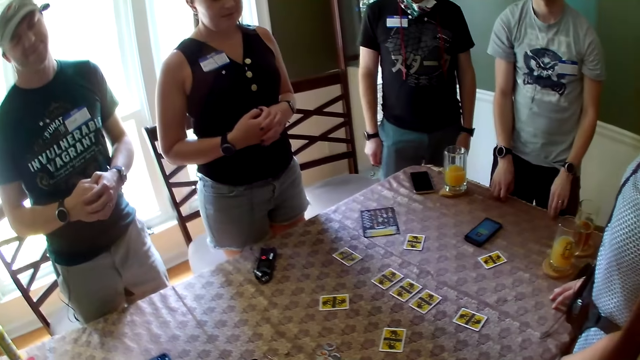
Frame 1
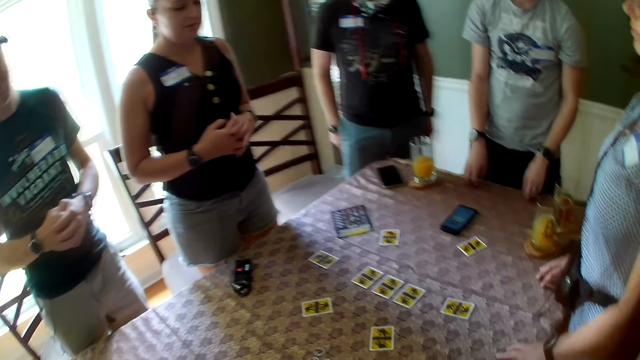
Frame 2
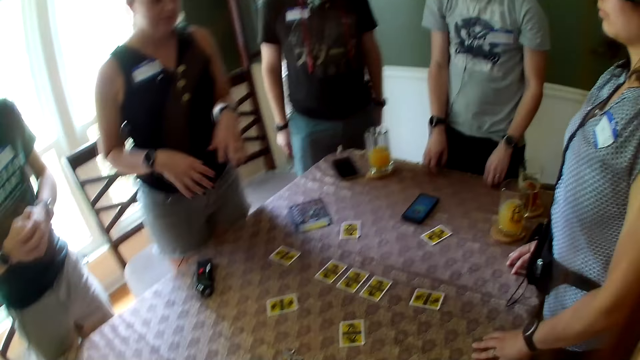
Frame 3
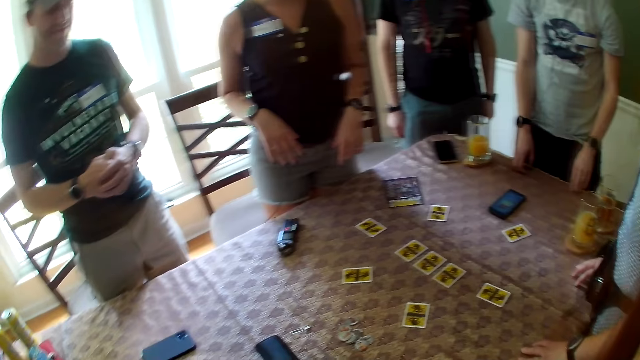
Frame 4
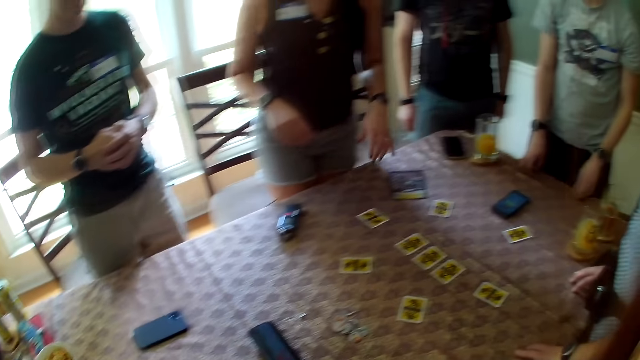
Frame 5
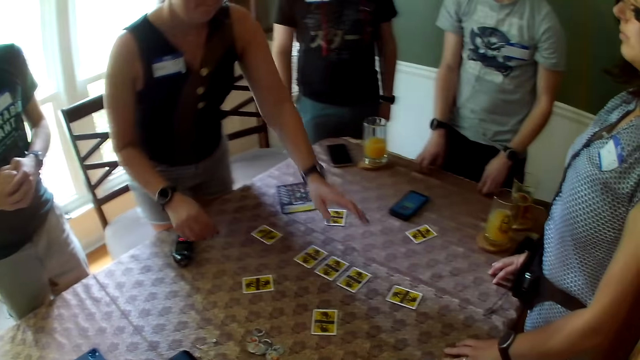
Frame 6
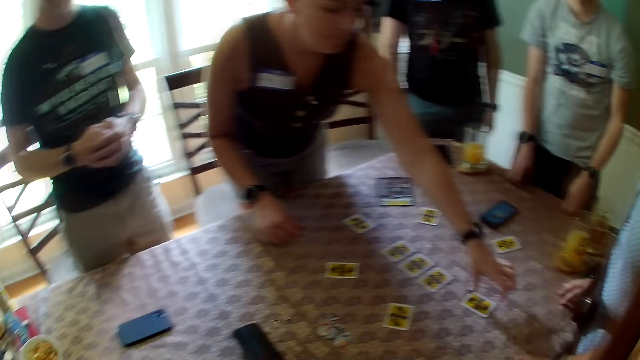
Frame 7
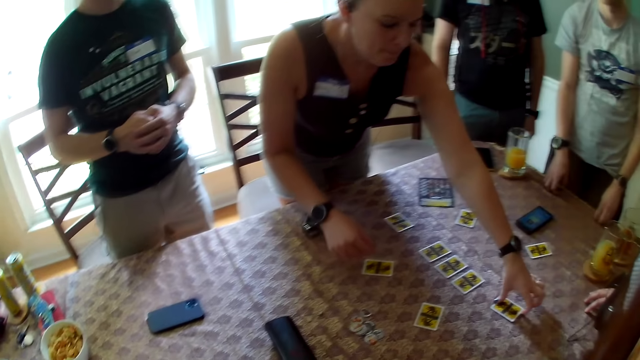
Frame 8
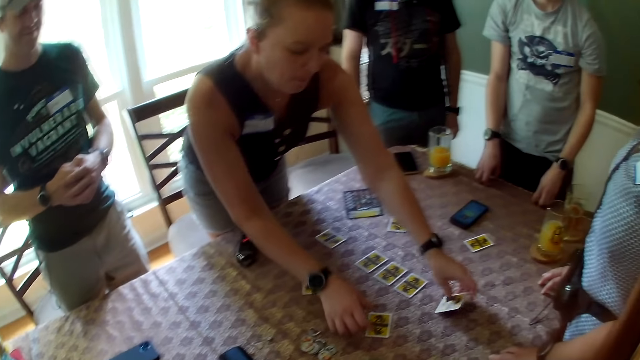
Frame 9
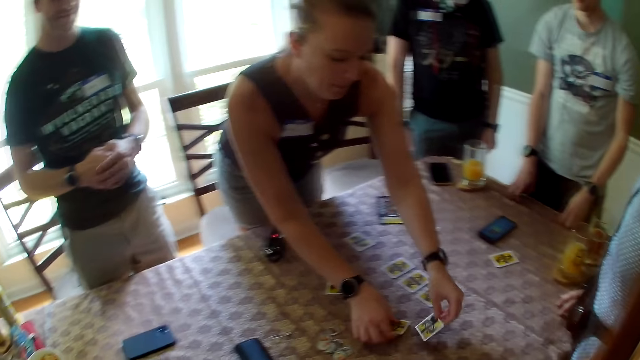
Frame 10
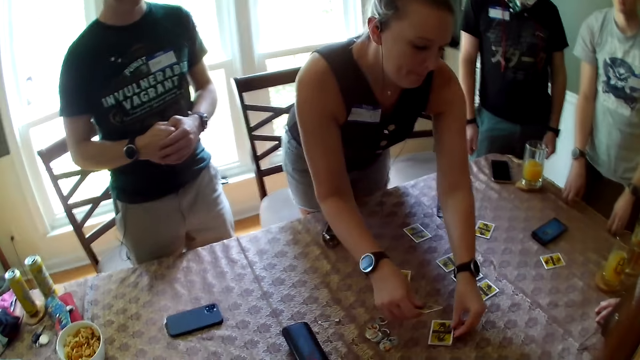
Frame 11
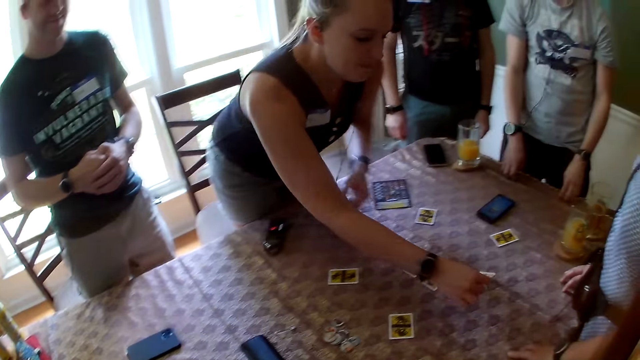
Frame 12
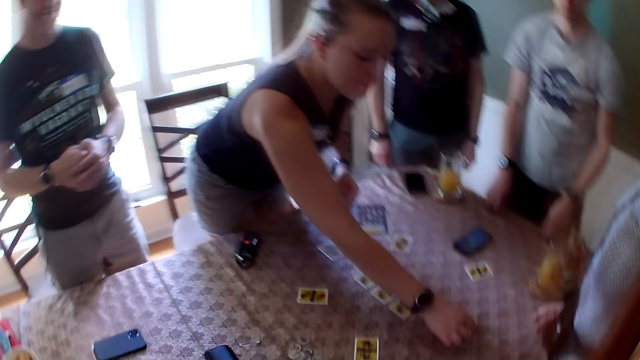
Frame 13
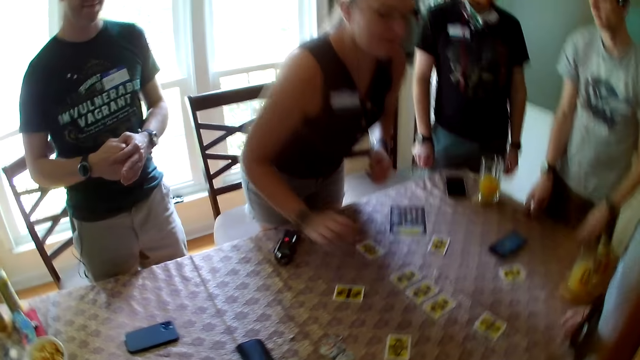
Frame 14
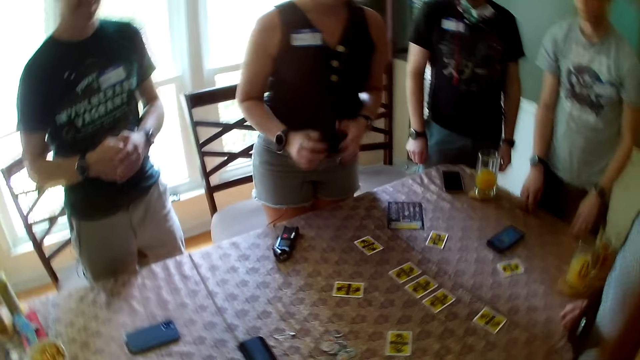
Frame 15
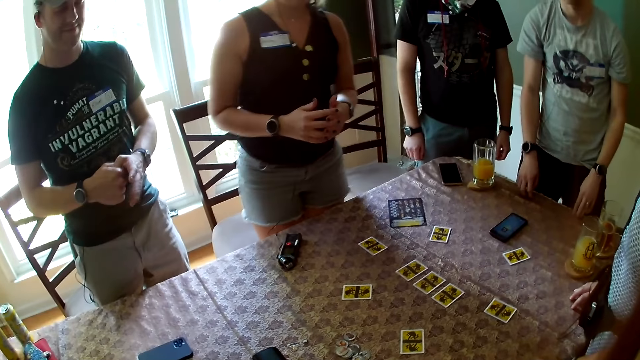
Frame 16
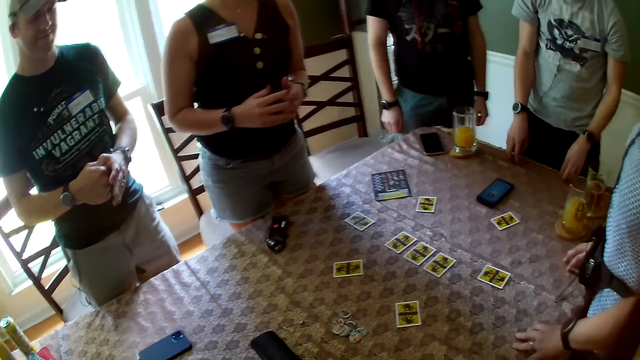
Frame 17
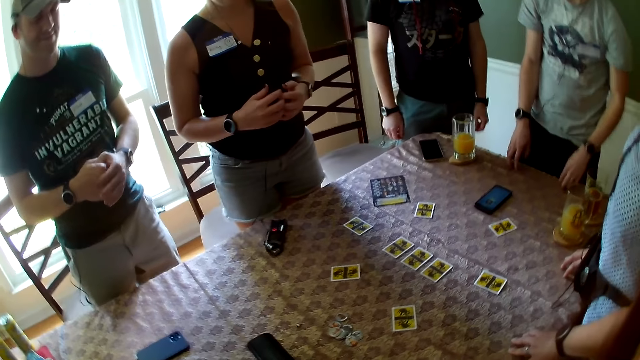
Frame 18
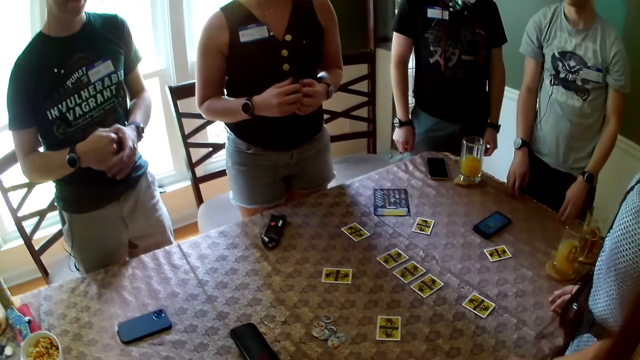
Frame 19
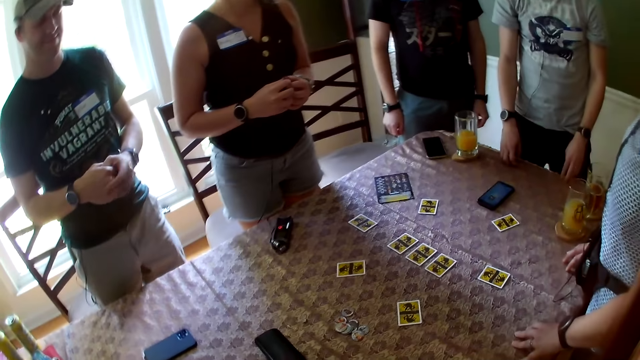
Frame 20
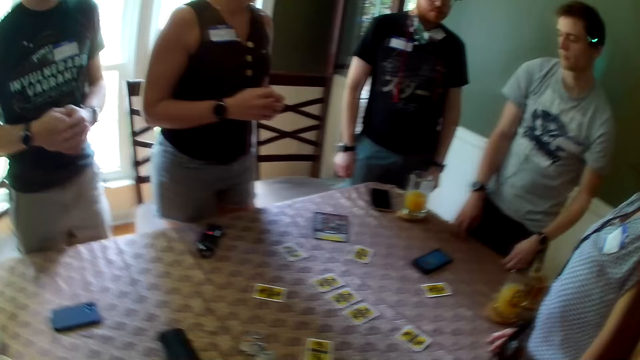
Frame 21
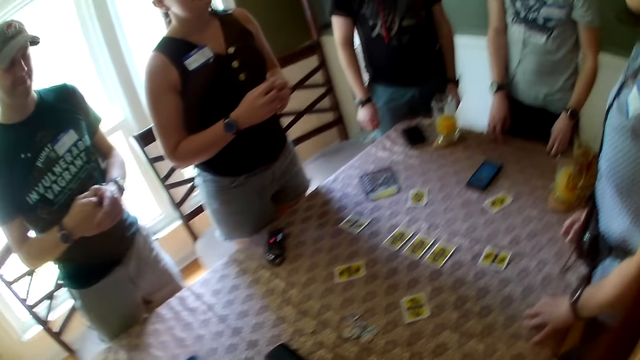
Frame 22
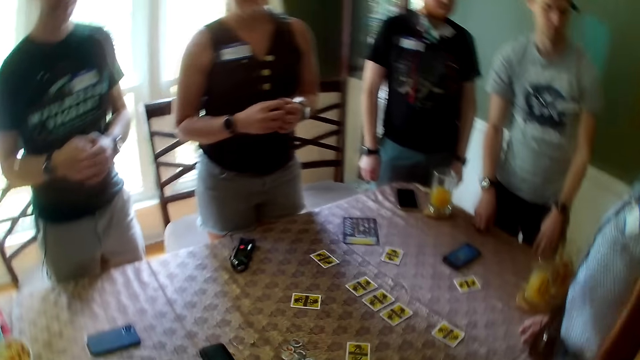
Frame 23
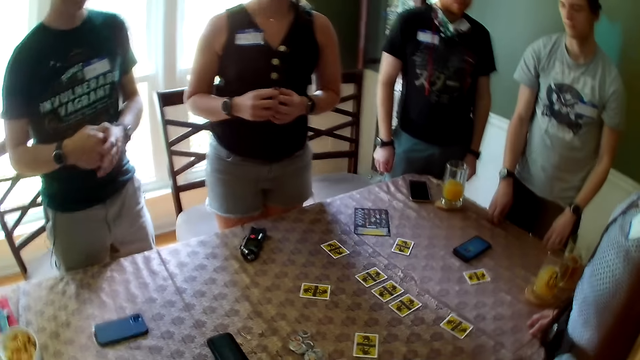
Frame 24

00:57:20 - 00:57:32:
A woman turns the cards on the table. The woman picks up the card on the table with her left hand, picks up the card on the table with her right hand, and swaps the cards in her hands on the table.

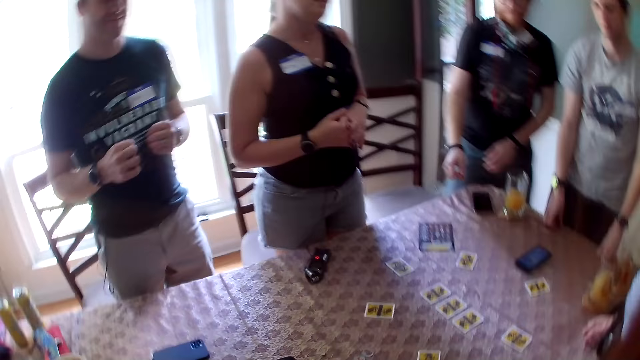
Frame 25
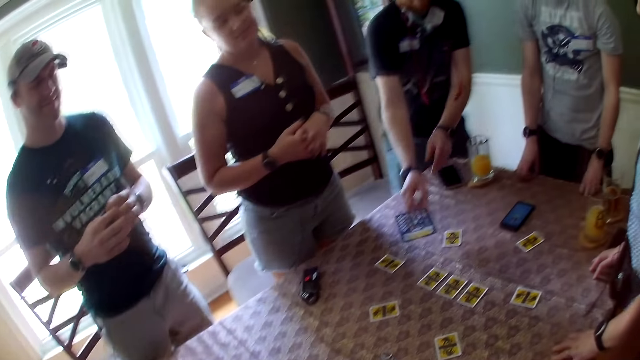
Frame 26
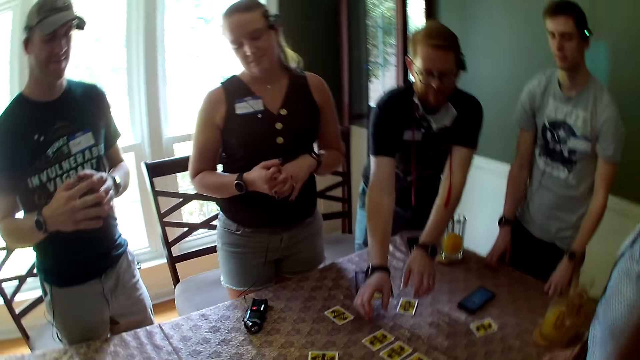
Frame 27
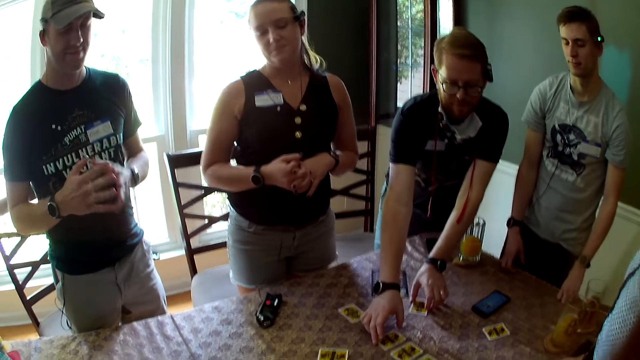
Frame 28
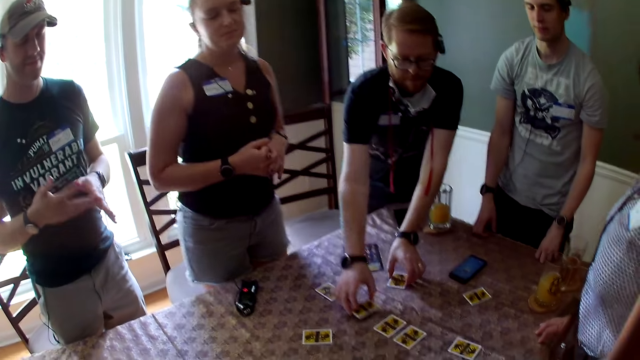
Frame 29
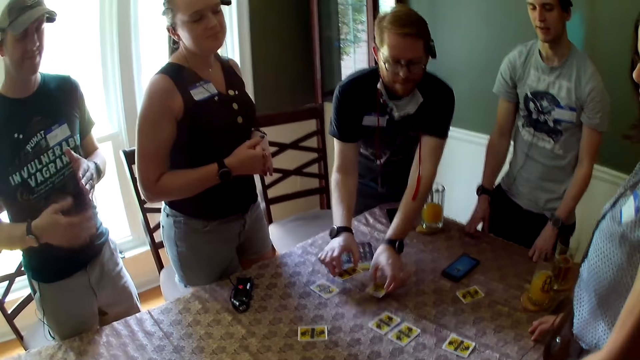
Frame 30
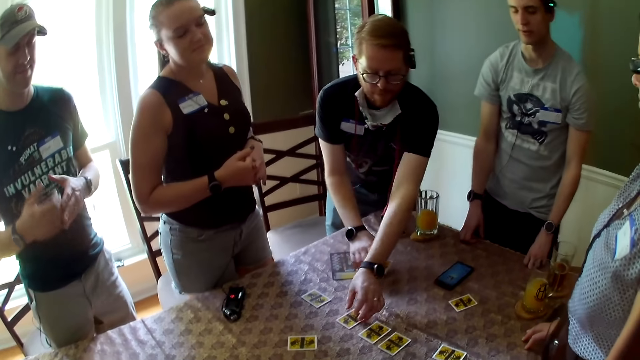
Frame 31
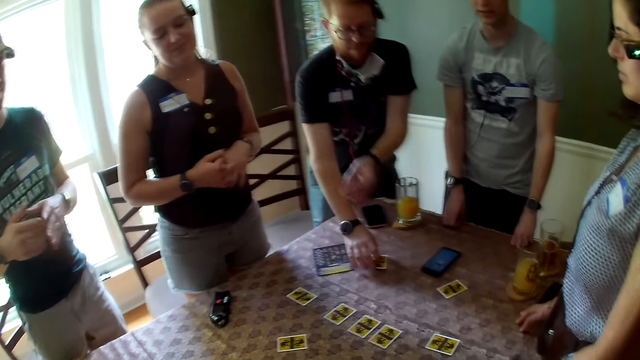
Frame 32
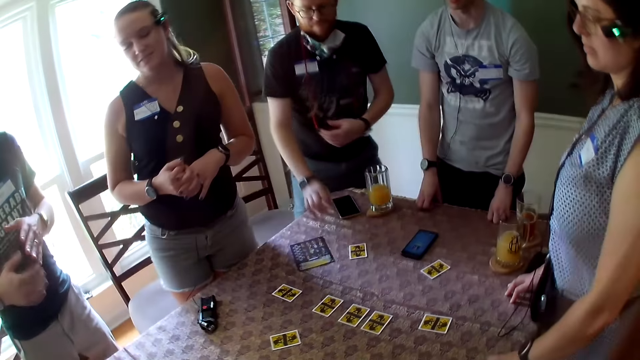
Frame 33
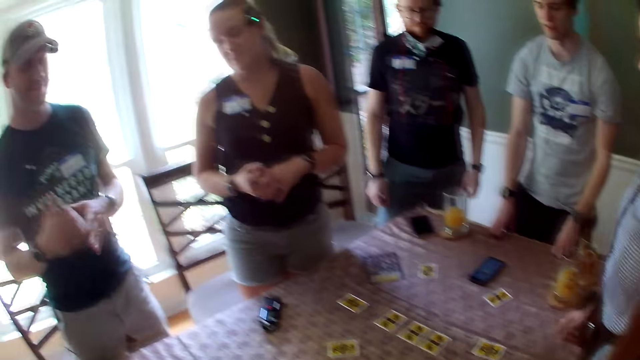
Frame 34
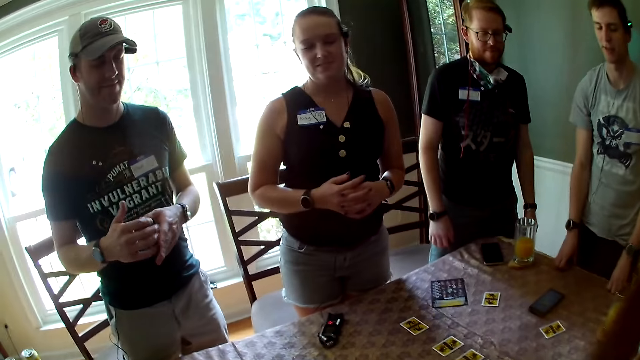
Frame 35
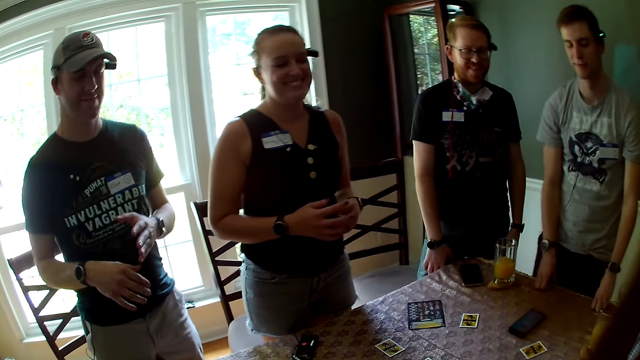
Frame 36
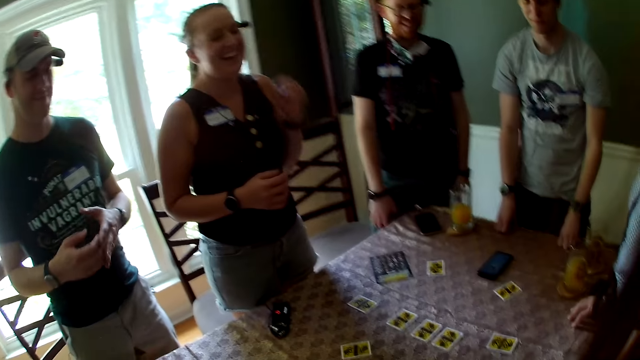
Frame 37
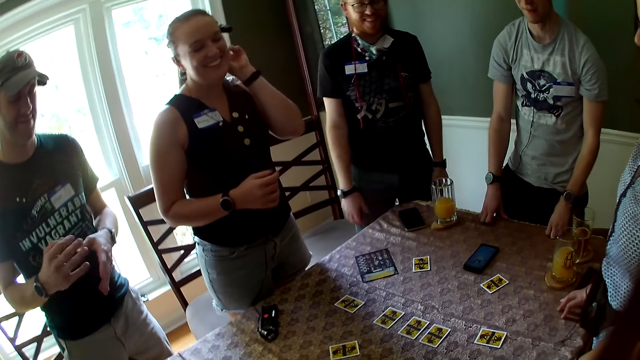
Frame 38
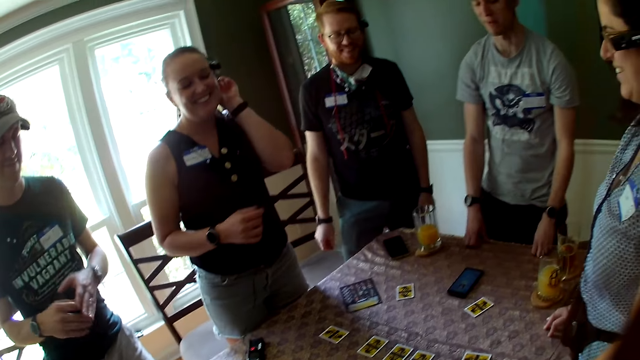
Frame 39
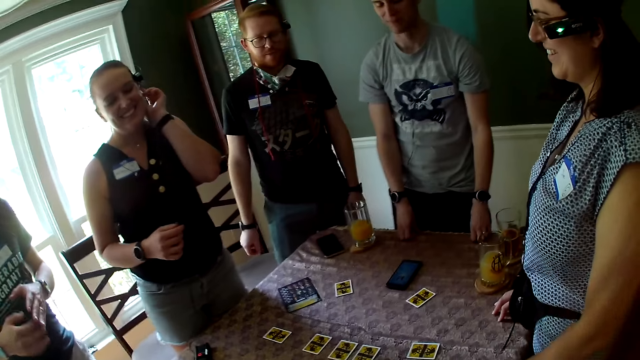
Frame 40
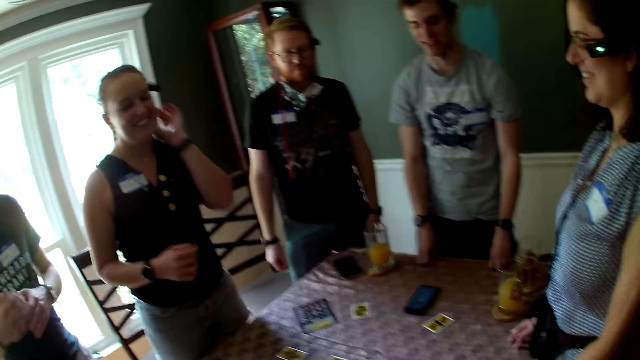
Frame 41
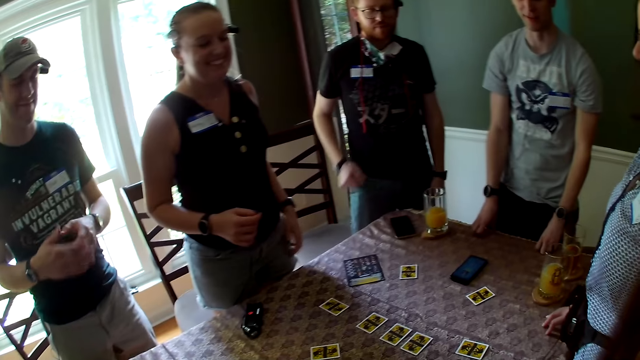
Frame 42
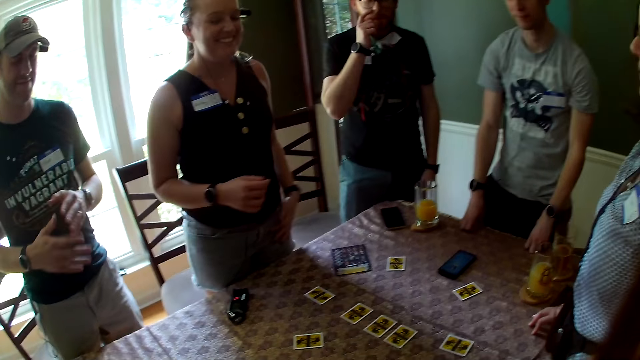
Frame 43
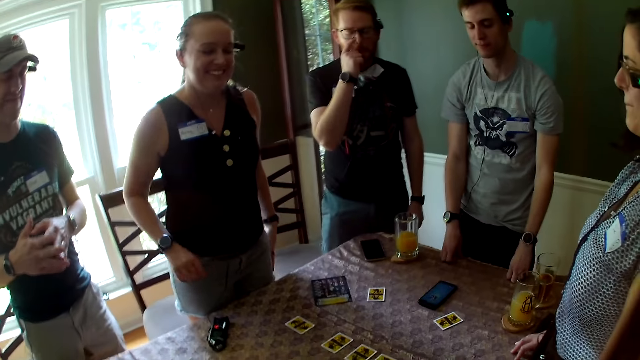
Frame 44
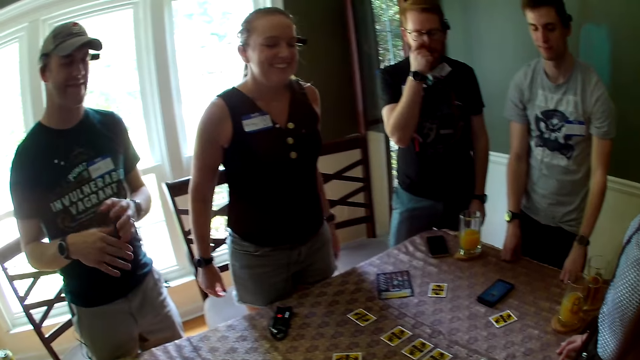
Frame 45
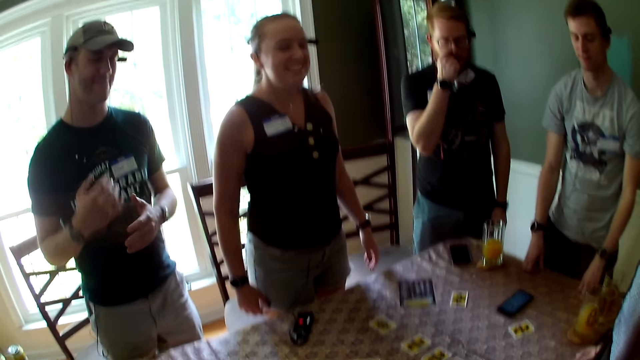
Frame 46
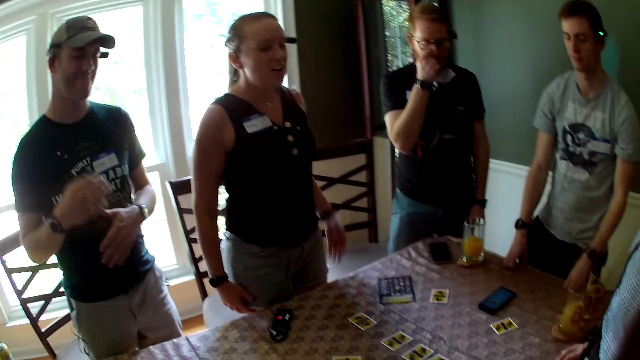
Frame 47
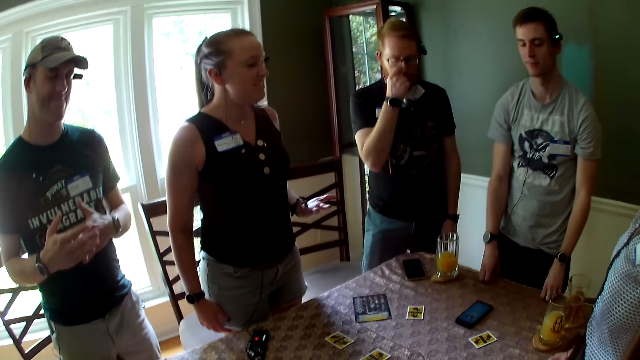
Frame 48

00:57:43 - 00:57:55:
A man touches the card on the table. The man picks up the card on the table with his left hand and picks up a card at the center of the table with his right hand. Another man converses with the camera wearer and the other people. The first man swaps the cards in his hands on the table. The camera wearer converses with the other man. The first man touches his face. A woman sings.
